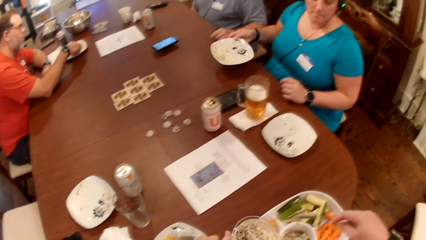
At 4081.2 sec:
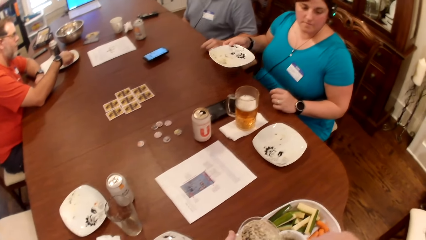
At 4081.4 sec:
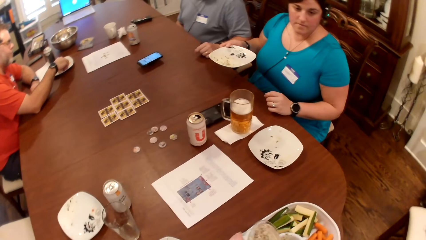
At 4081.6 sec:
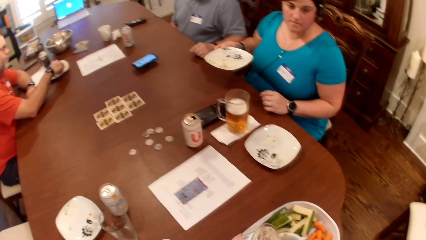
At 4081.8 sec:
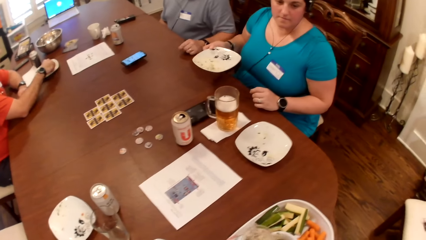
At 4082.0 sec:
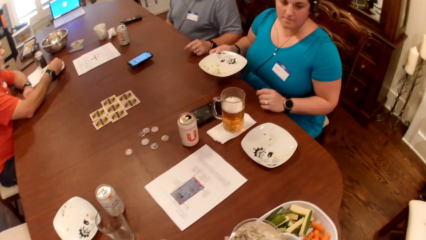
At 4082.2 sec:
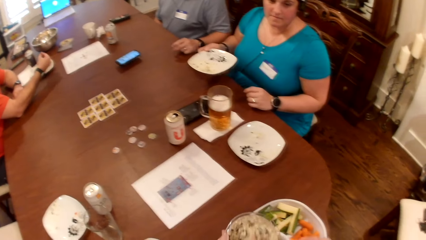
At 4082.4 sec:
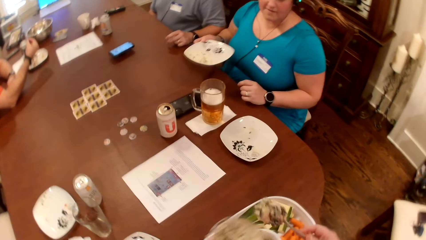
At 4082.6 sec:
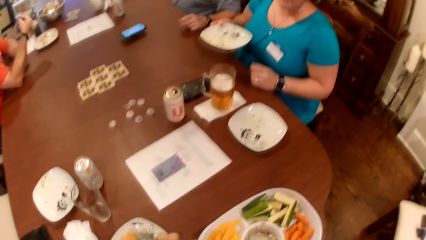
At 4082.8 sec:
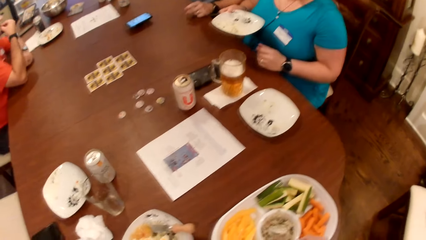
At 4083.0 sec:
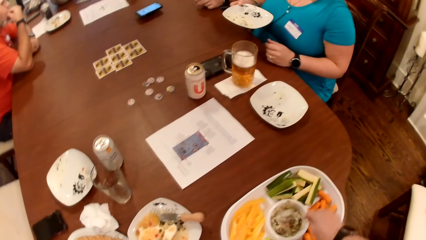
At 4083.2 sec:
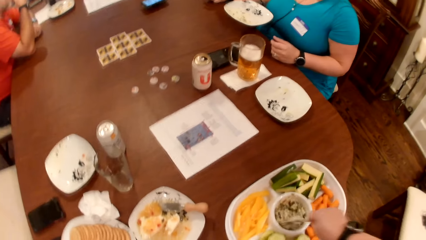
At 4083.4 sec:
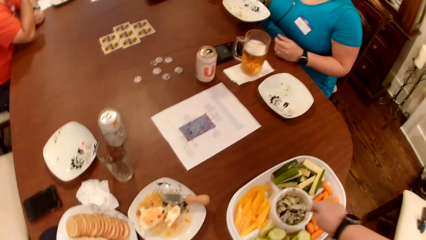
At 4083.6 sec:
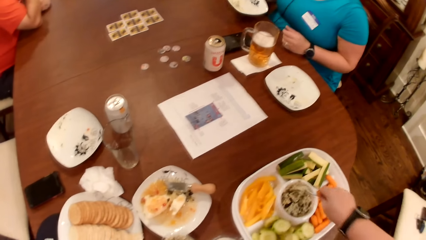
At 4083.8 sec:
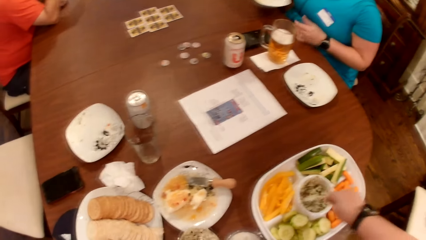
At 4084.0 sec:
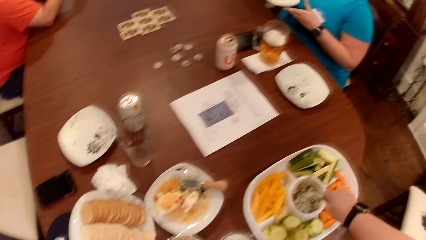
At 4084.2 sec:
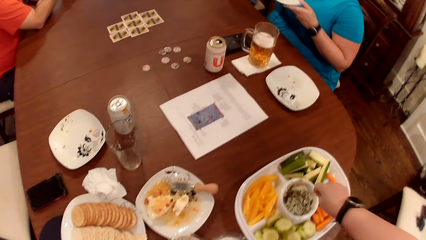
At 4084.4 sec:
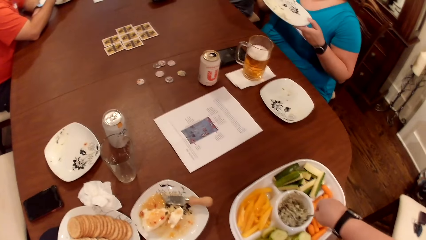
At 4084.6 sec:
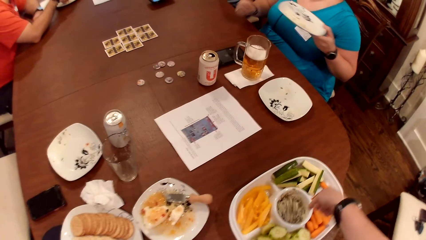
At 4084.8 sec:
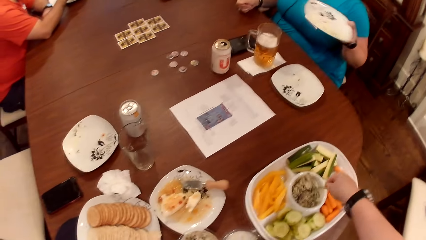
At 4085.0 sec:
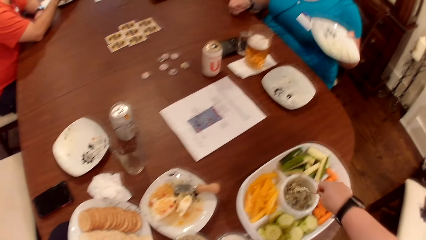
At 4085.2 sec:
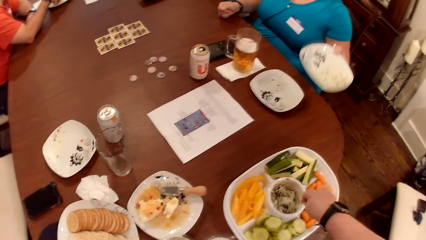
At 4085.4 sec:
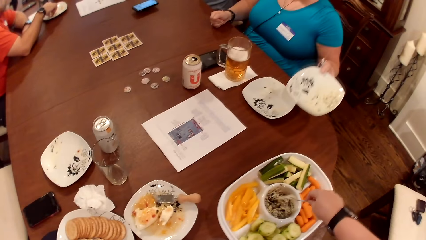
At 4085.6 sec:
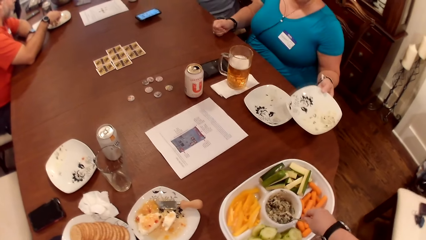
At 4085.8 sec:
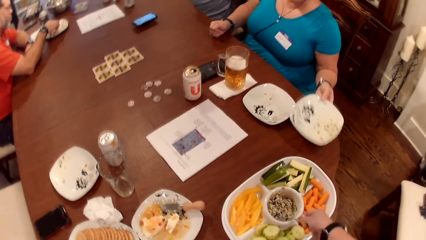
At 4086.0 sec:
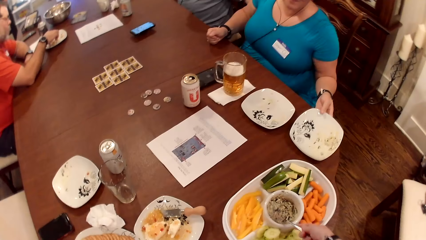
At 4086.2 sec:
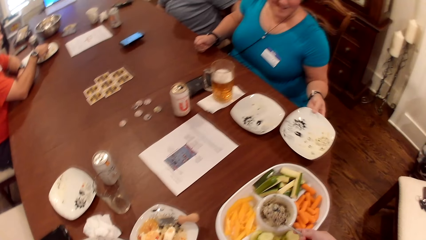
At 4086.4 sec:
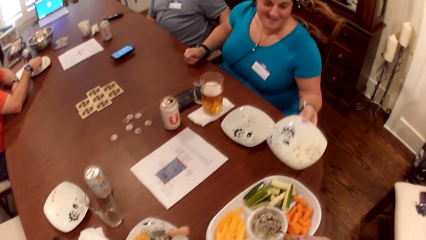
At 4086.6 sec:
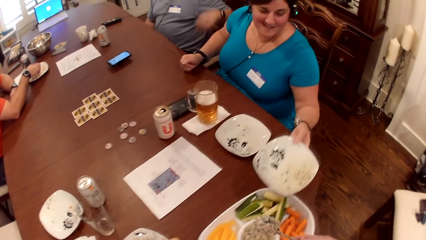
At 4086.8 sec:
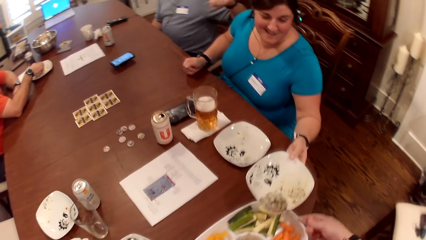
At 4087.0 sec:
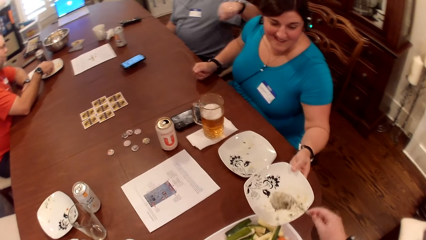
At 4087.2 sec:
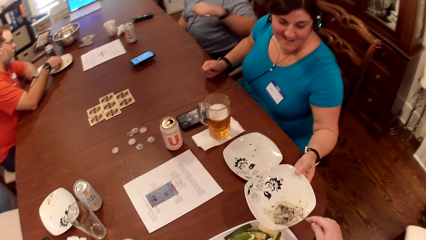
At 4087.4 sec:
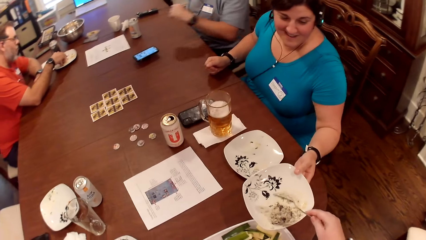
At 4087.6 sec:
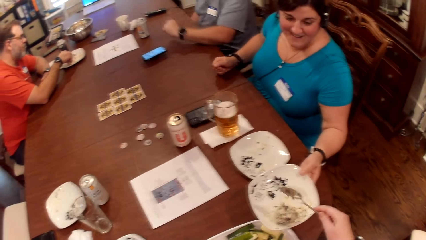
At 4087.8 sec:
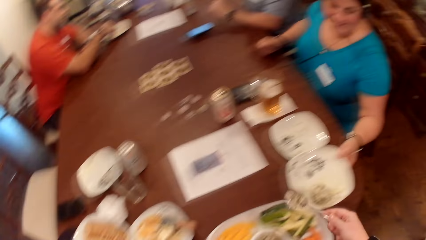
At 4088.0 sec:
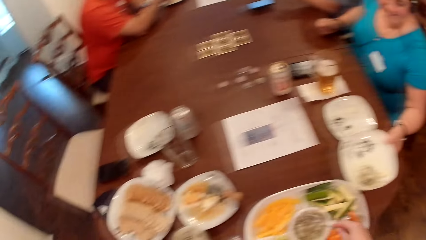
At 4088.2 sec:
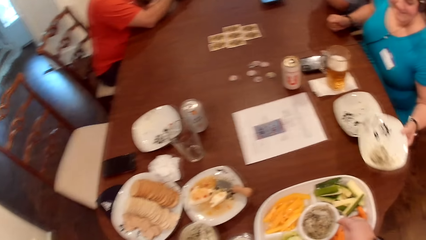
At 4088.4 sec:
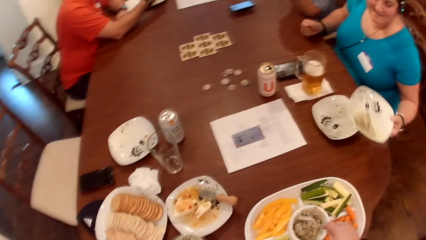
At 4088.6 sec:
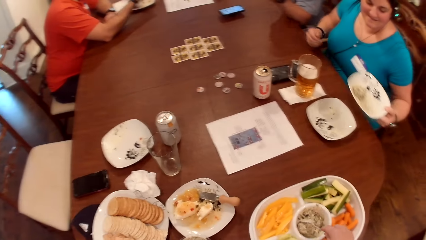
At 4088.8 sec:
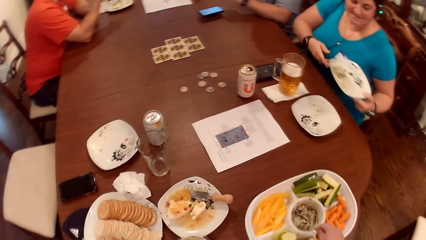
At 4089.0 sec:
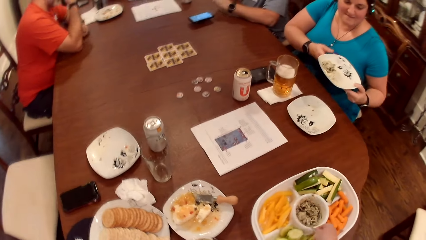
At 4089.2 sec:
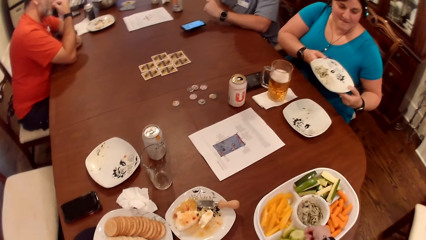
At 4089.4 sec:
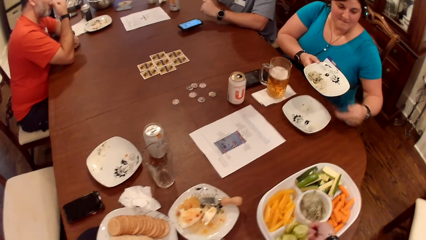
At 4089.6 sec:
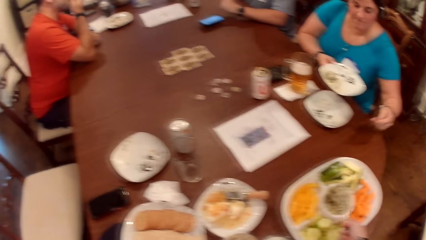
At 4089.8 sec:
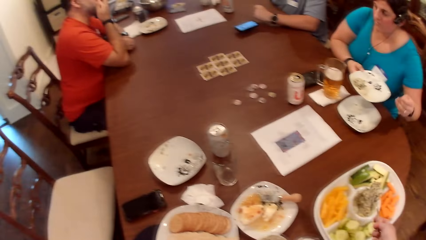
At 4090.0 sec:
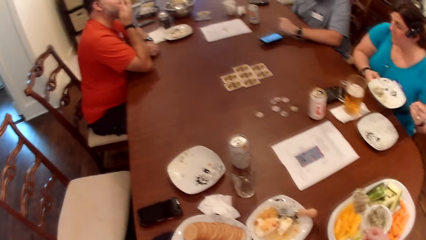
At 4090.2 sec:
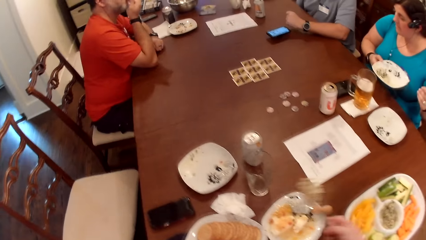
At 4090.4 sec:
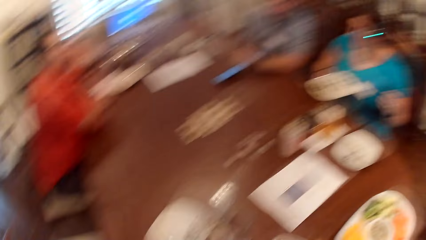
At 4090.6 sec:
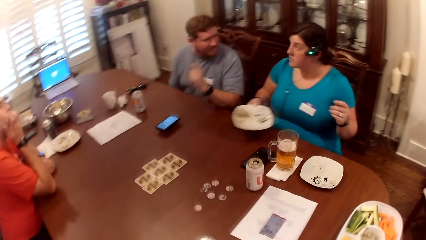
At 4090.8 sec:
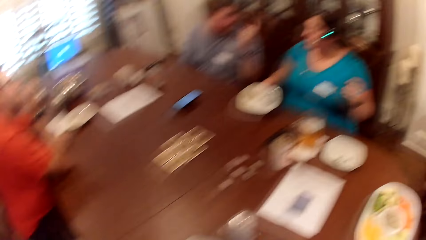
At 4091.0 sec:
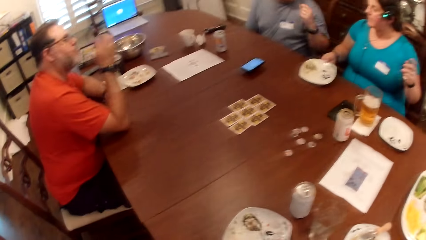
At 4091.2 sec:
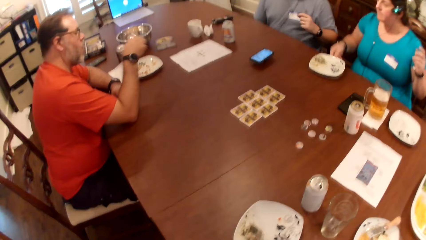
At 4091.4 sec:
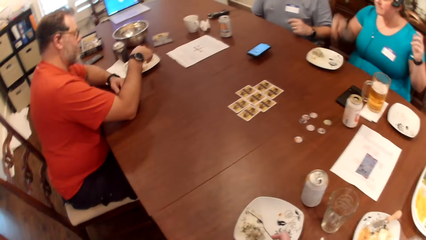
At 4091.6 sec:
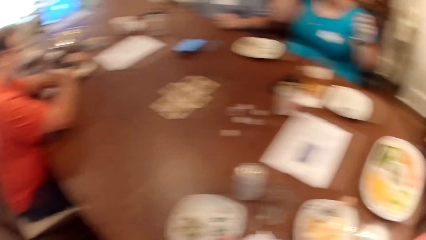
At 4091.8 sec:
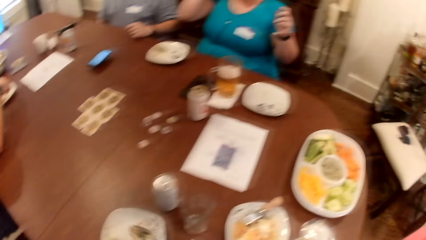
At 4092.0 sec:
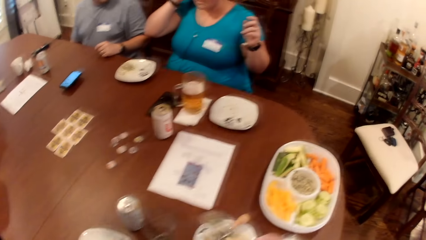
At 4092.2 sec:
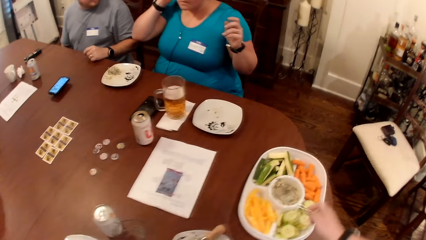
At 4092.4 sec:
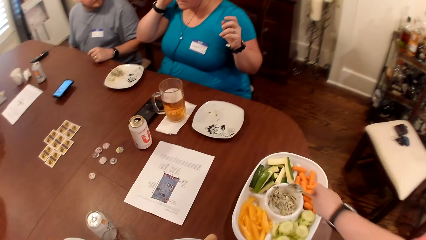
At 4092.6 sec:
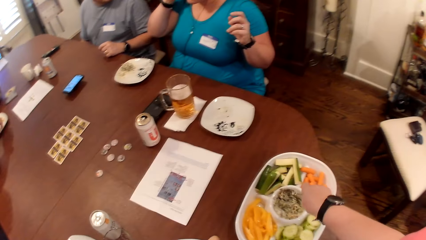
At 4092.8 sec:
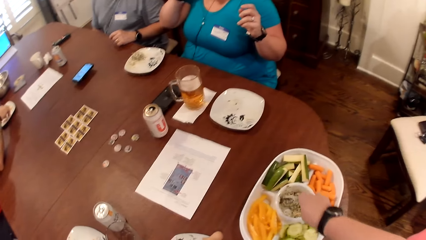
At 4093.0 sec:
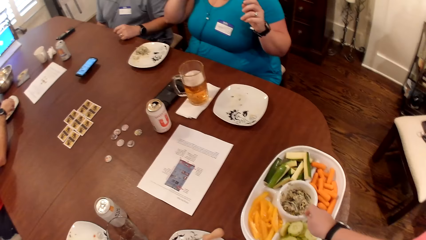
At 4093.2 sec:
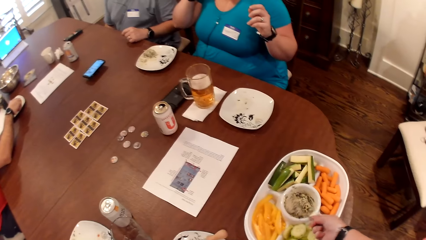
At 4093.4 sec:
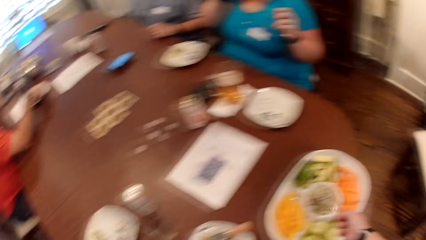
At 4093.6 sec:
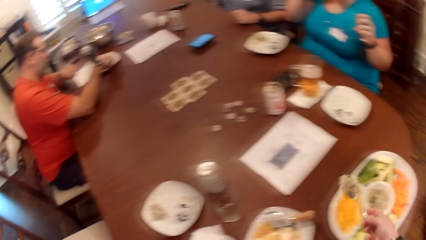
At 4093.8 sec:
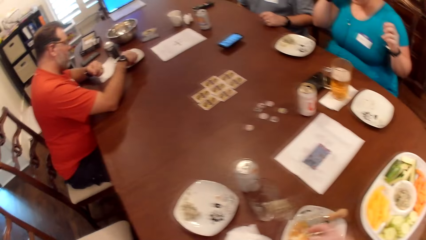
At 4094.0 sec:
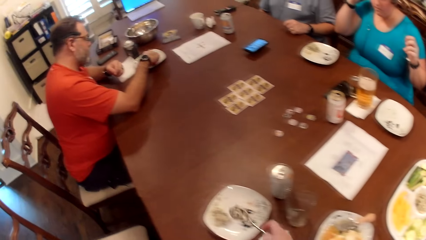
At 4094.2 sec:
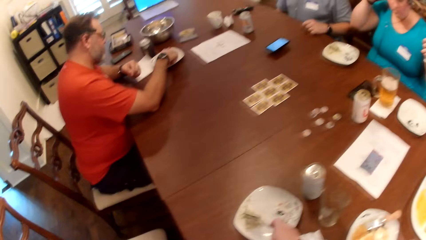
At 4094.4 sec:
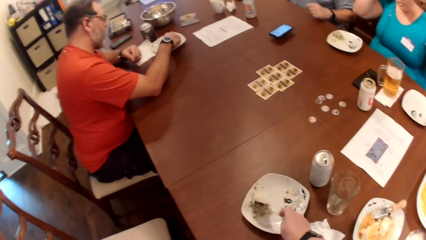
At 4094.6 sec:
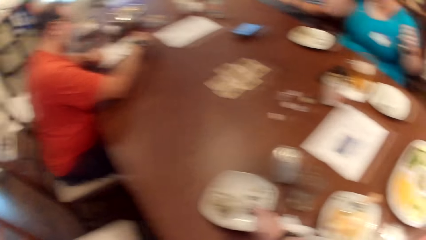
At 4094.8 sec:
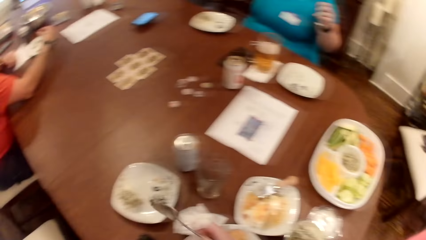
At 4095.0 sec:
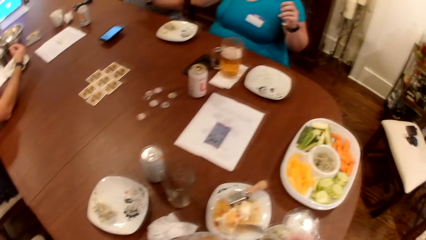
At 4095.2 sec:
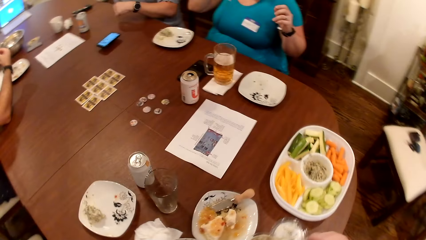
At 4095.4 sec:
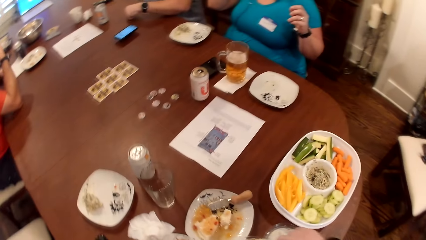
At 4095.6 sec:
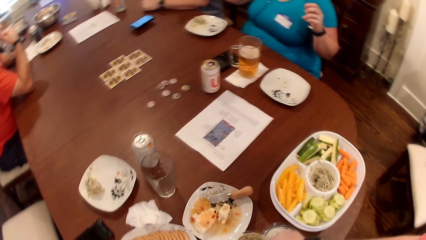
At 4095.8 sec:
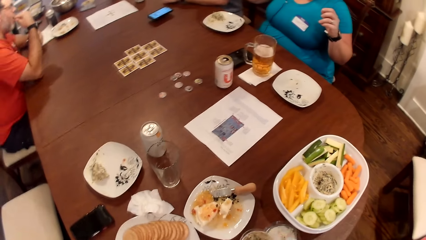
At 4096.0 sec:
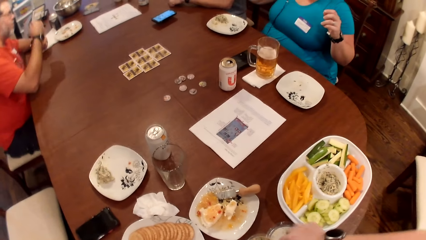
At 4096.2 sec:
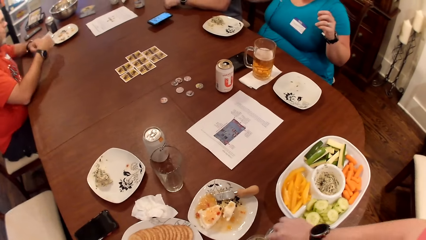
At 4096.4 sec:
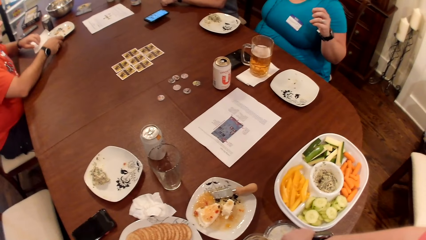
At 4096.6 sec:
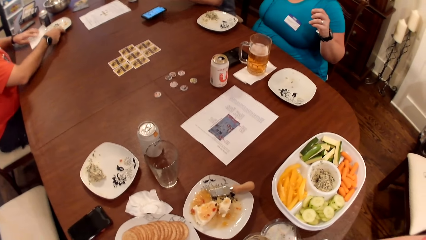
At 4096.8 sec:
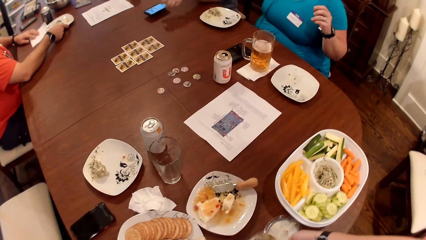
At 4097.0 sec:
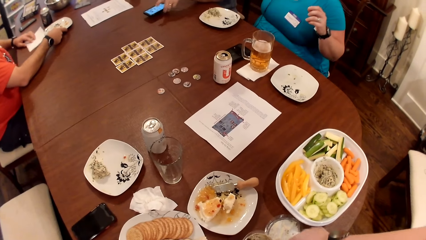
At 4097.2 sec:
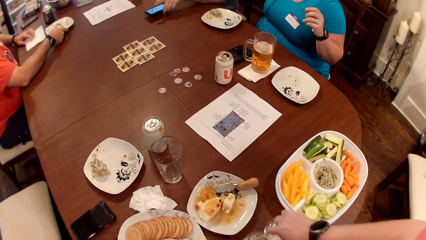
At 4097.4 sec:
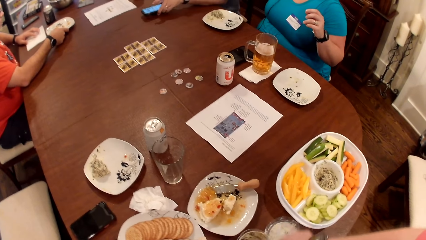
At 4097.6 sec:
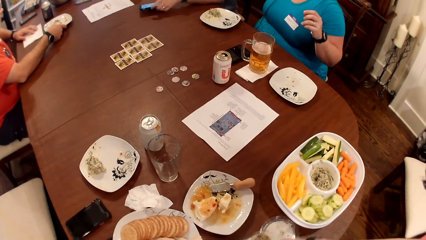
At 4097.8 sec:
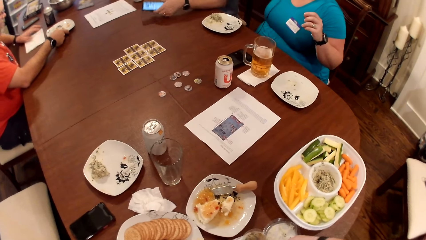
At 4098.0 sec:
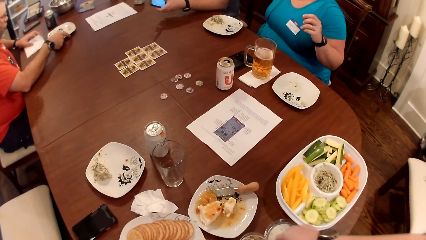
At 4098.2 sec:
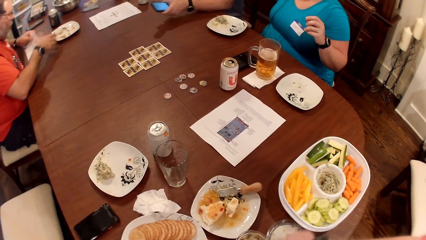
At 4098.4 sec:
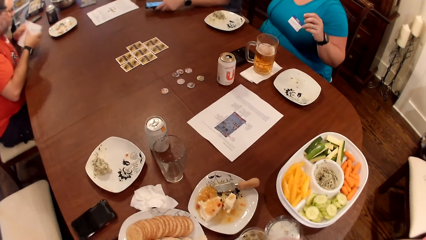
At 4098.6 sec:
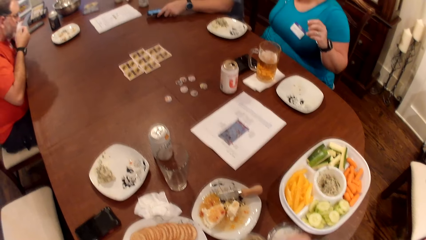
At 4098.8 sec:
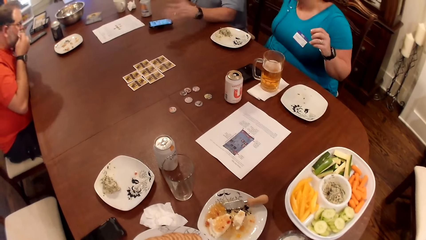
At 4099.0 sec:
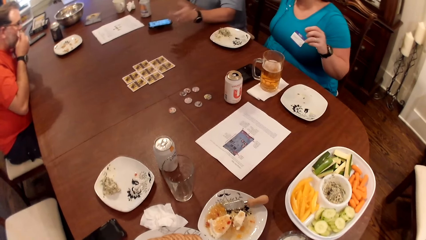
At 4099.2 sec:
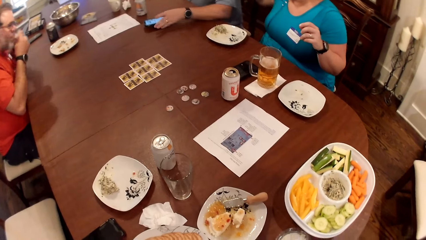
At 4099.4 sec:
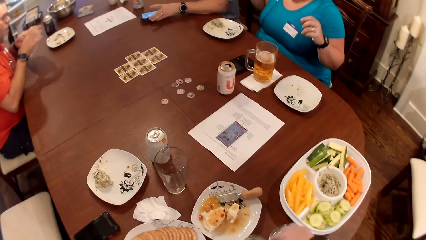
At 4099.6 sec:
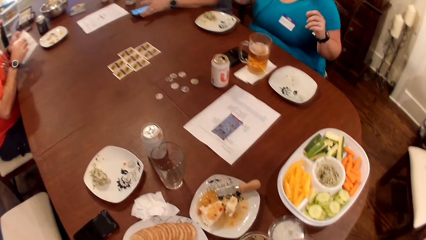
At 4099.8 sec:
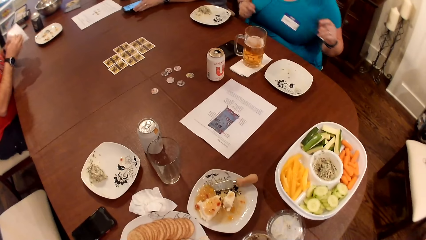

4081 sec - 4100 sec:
The woman picks a plate from the table with her right hand. The woman passes the plate in her right hand to her left hand. The camera wearer serves the cream in the spoon in her right hand to the plate in the woman's left hand. She scoops cream from the plate on the table with the spoon in her right hand. The woman puts the plate in the other hand. The woman places the plate in her right hand on the table. The camera wearer serves the cream in the spoon in her right hand to a plate on the table. She scoops cream from the plate on the table with the spoon in her right hand. She serves the cream in the spoon in her right hand to the plate on the table. The man eats the food in his right hand. The camera wearer stirs the cream in the bowl in her left hand with the spoon in her right hand. The man moves a paper towel on the table with his left hand and moves a plate on the table with his right hand. The man picks the paper towel from the table with his right hand. The man cleans his mouth with the paper towel in both hands.
